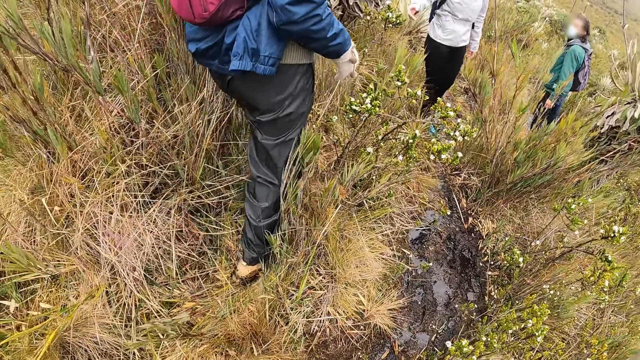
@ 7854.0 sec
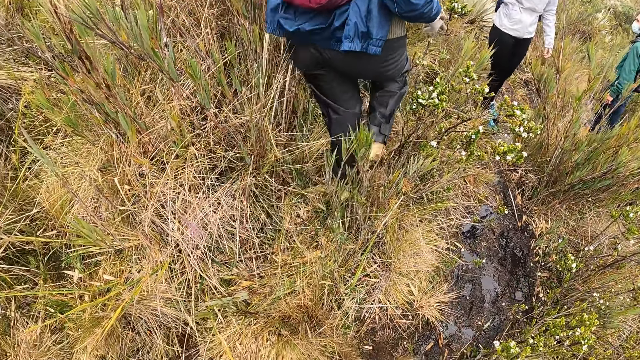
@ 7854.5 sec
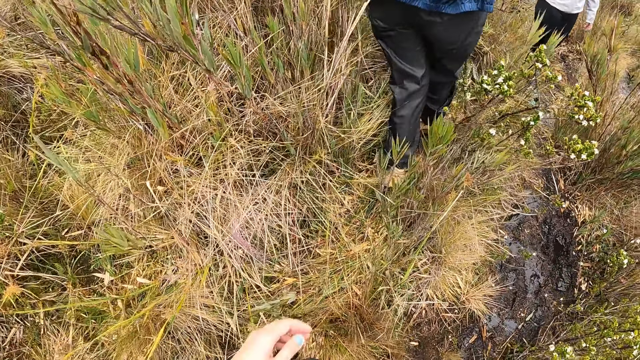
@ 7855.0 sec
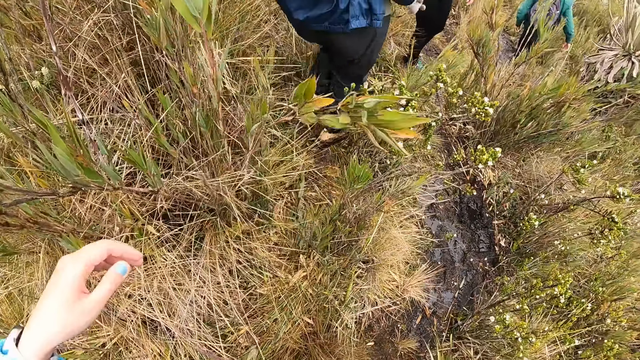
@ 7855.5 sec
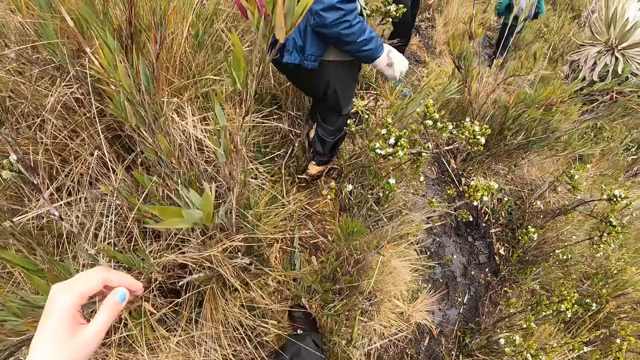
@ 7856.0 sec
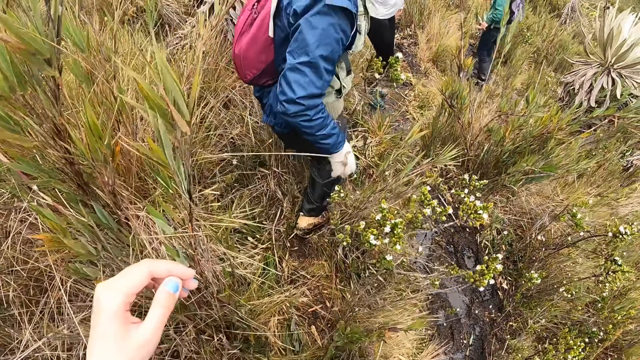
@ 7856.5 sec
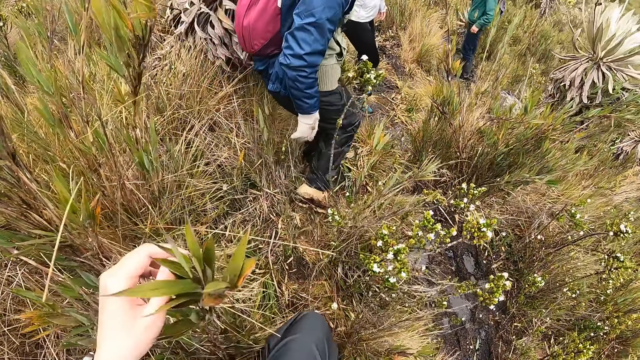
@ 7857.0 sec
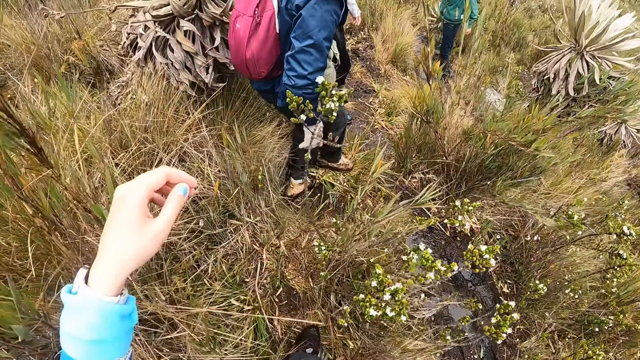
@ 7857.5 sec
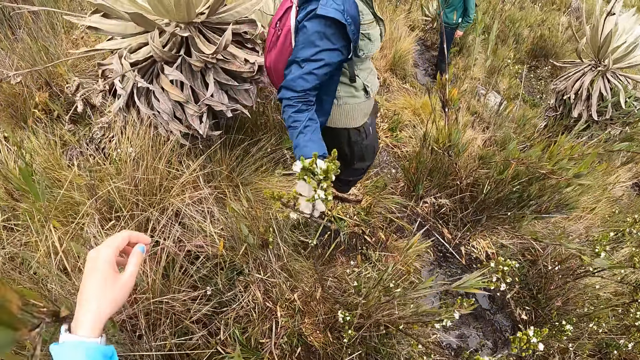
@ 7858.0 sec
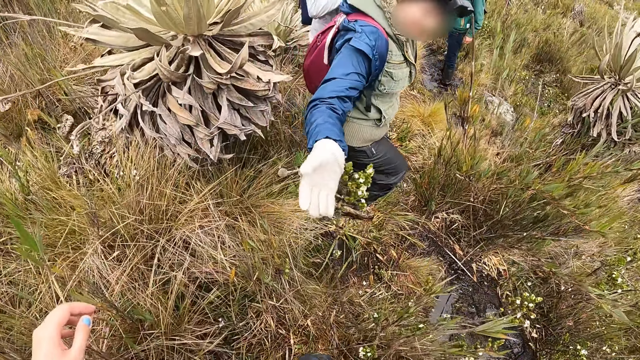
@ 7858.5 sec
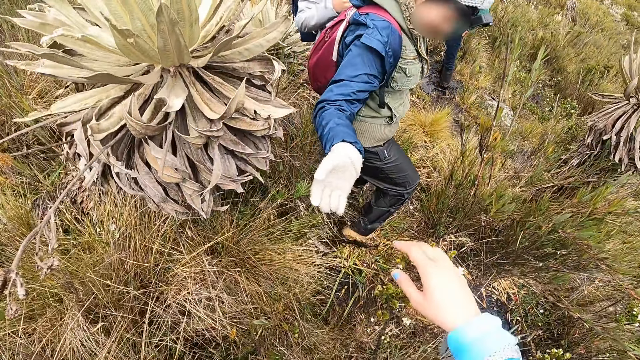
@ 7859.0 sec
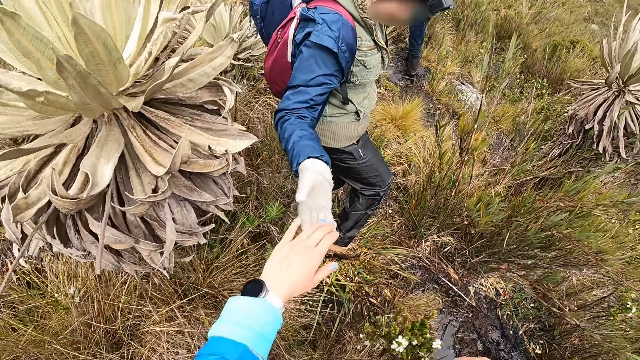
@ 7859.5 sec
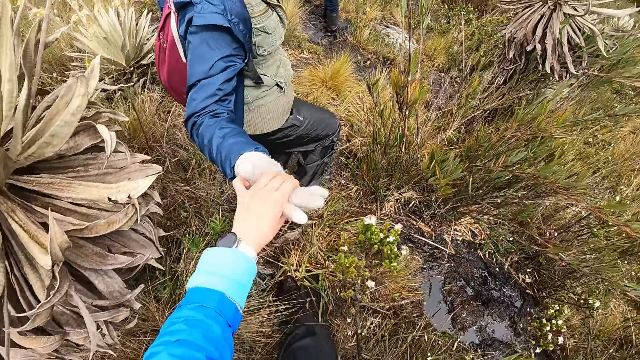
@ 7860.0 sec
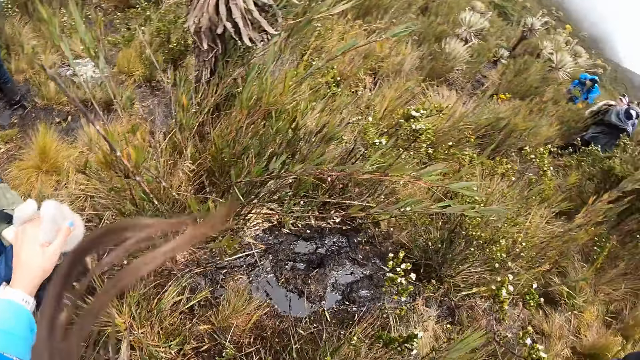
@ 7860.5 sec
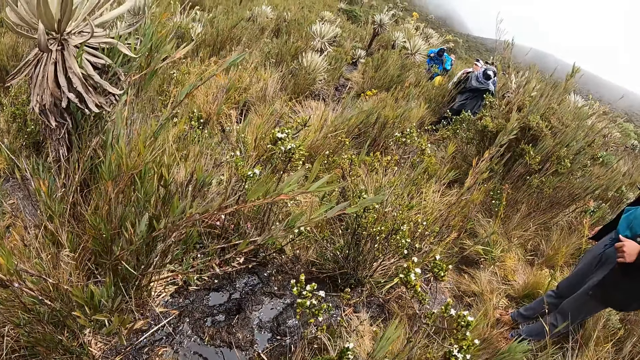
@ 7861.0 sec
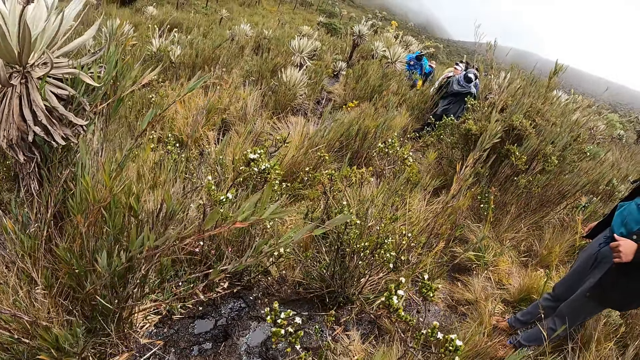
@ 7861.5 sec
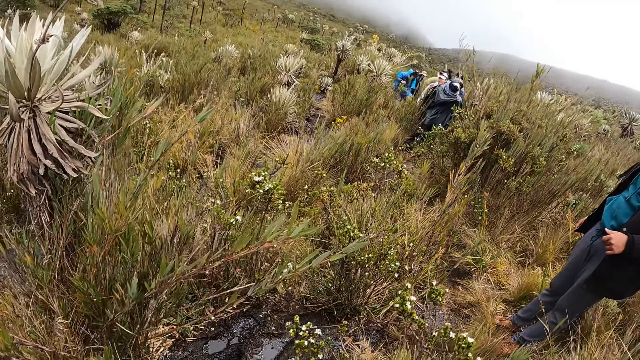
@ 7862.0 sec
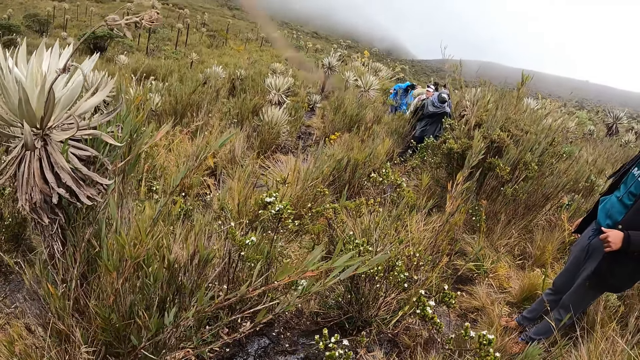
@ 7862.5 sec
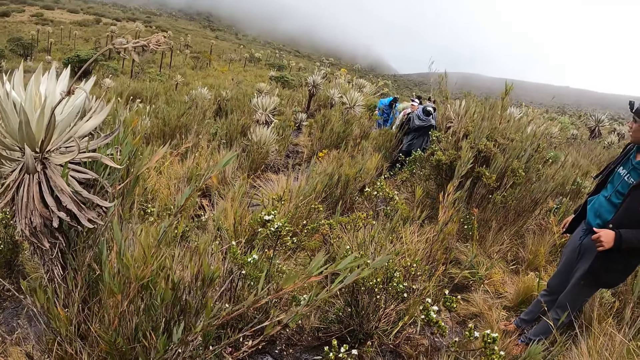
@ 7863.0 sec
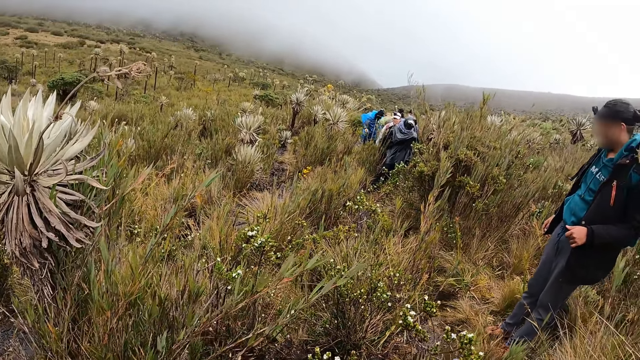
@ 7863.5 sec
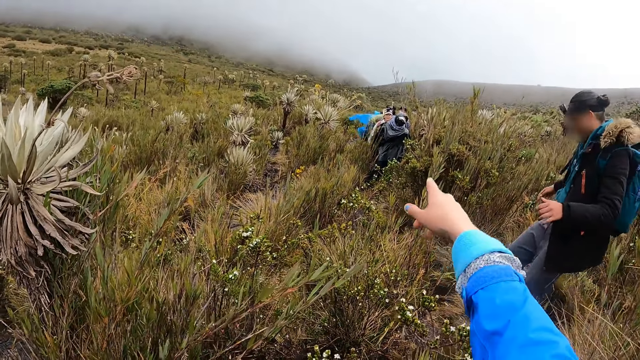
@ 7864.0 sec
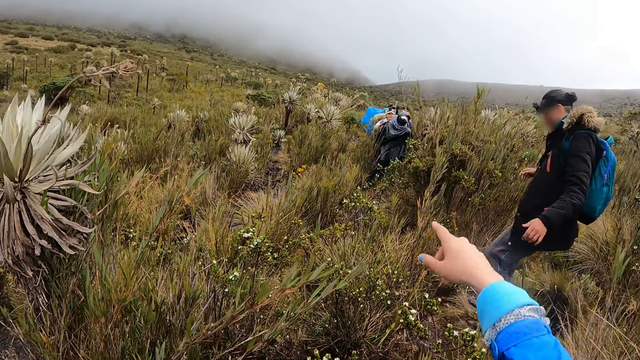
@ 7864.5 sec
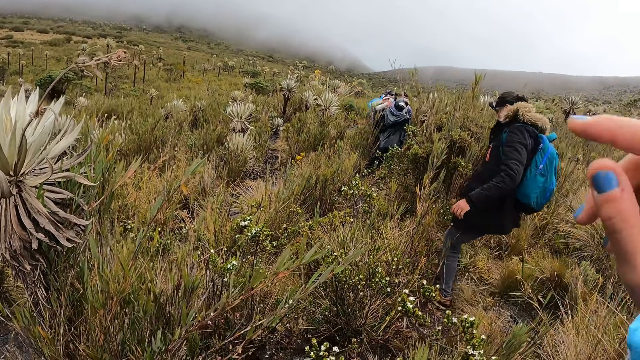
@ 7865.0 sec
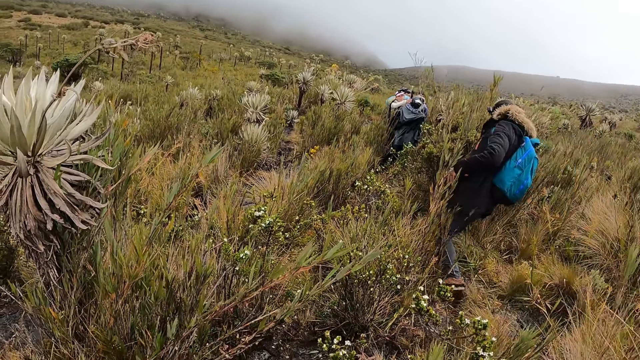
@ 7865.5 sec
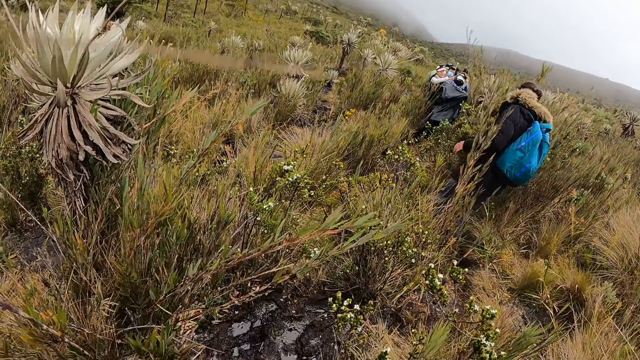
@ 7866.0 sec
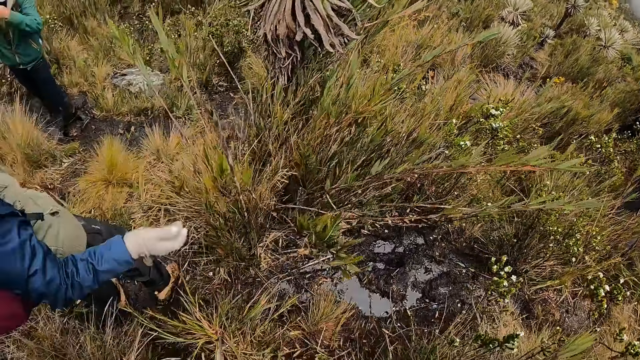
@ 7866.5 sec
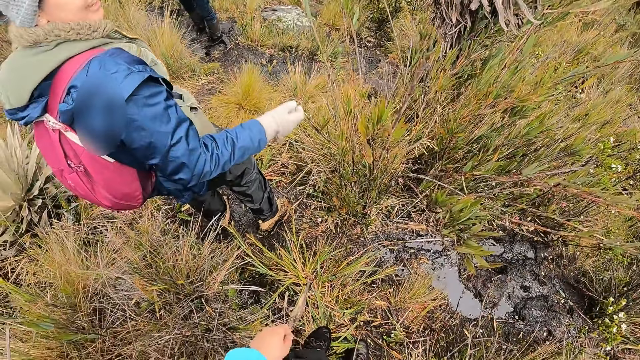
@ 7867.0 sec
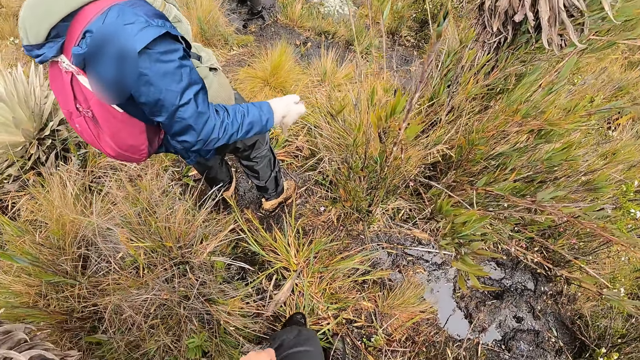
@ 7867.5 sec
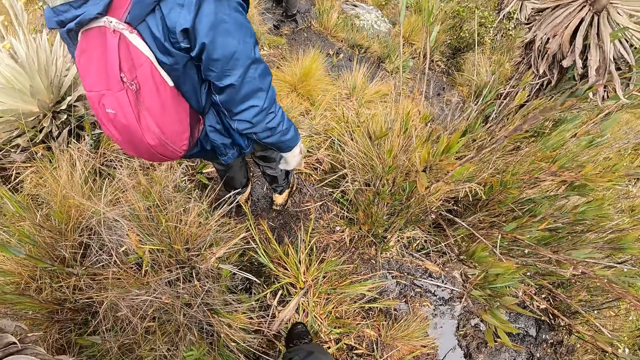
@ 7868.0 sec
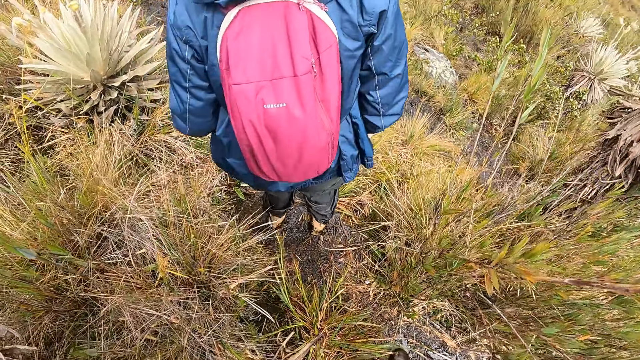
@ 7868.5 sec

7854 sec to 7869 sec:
The camera wearer lifts her hand. She grabs a woman's hand with her left hand. A man holds the camera wearer. The camera wearer looks around. She lifts her hand.

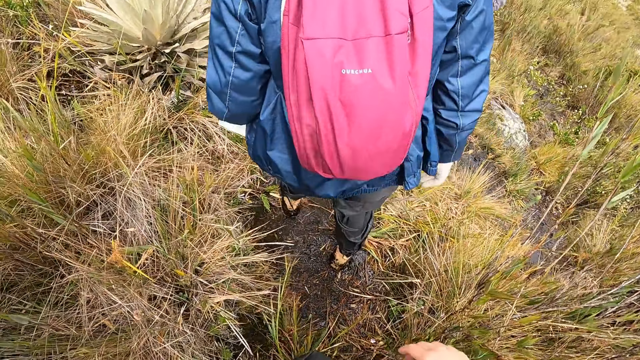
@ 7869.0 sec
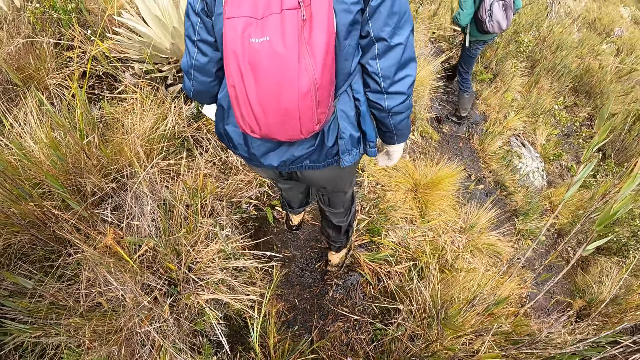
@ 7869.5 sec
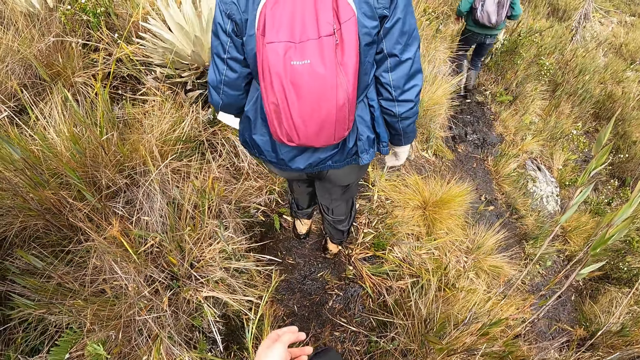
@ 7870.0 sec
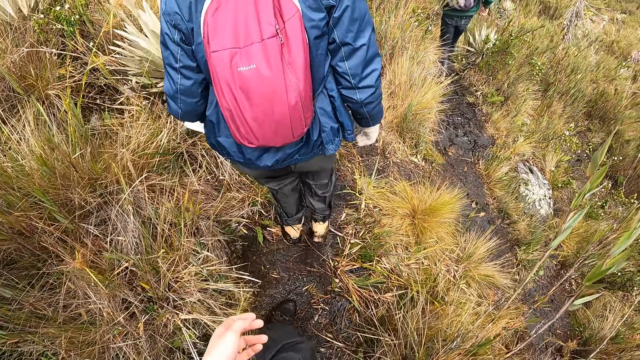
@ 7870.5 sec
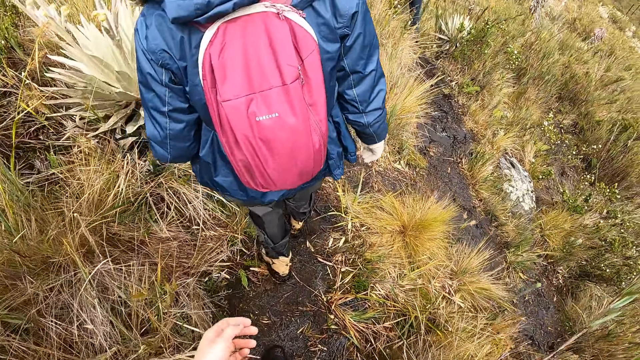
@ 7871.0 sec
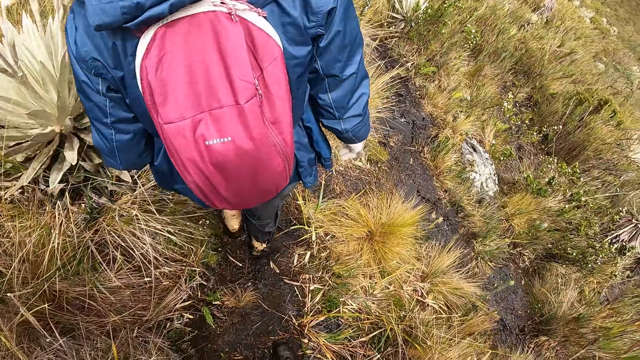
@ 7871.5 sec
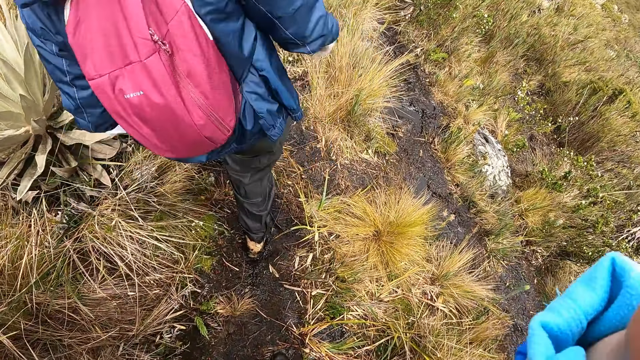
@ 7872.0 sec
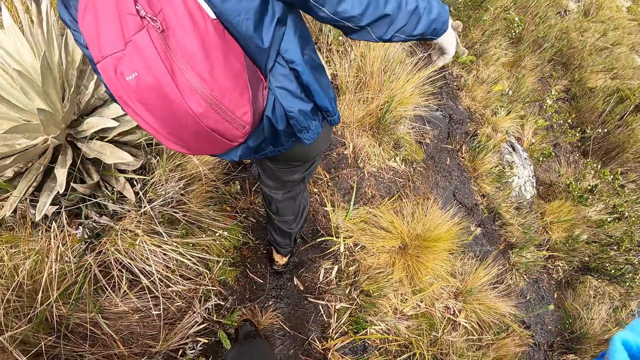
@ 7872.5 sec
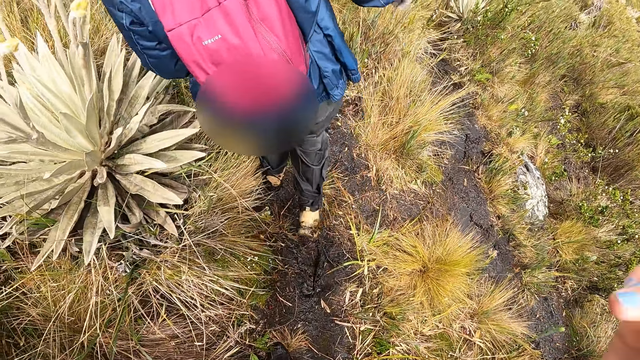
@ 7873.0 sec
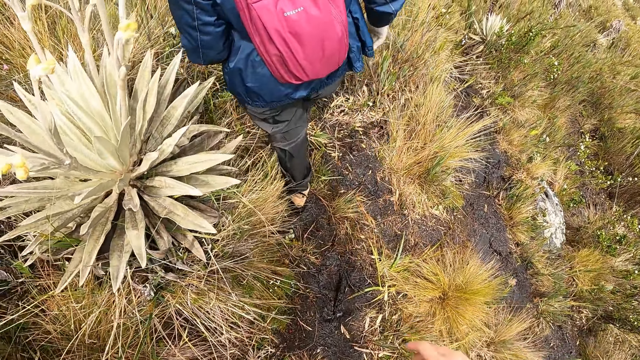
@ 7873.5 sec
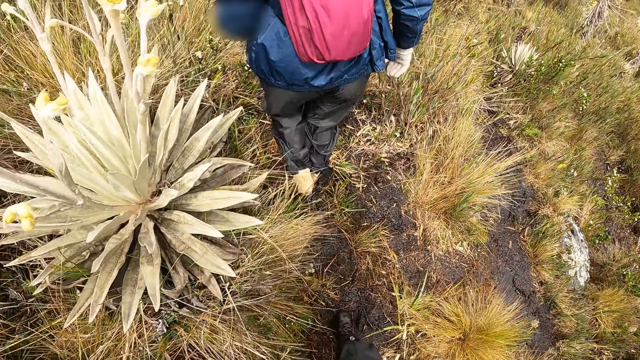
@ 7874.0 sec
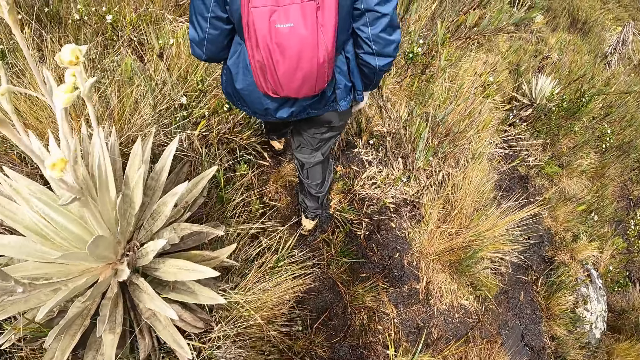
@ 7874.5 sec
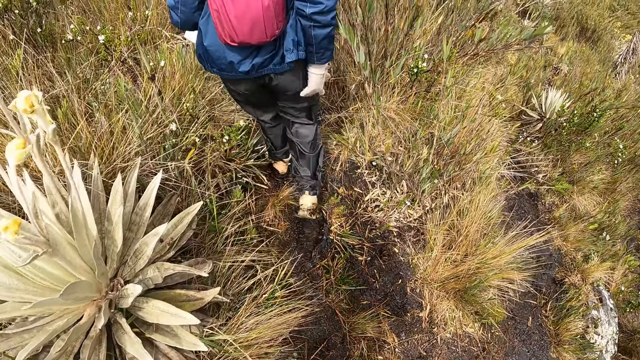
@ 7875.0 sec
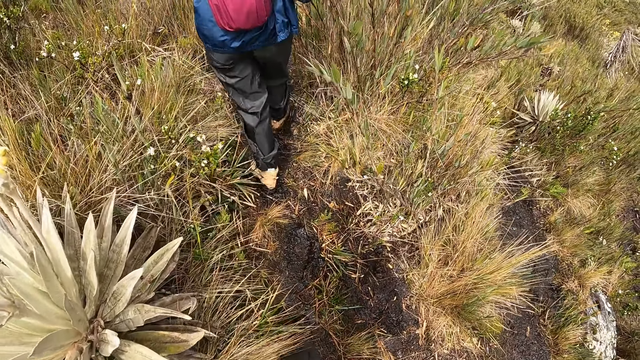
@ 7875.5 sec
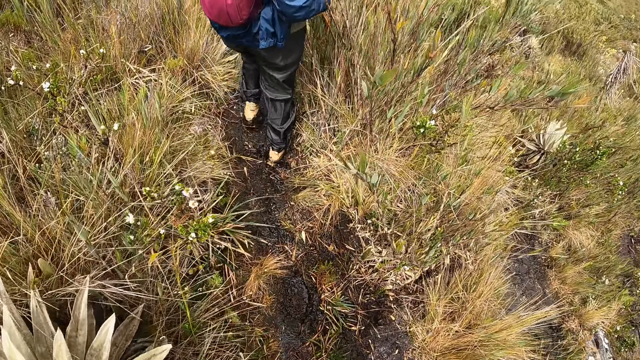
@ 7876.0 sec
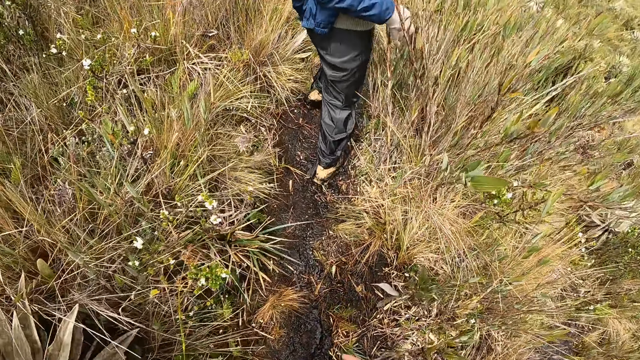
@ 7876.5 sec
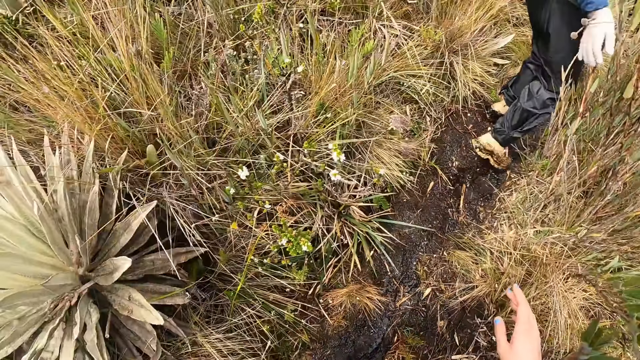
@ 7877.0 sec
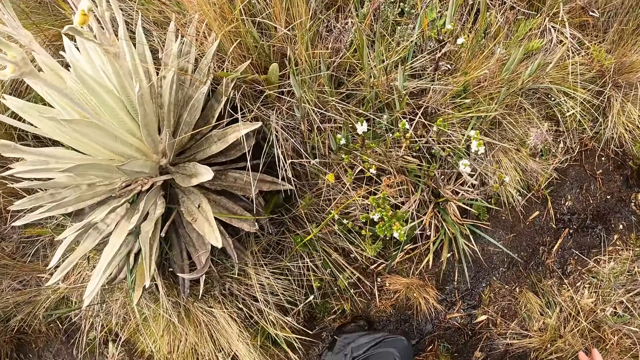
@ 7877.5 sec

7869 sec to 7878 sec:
The camera wearer walks in the area. She lifts her hand. She walks in the area.
